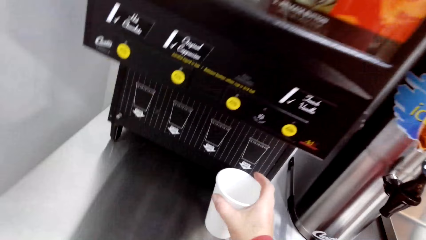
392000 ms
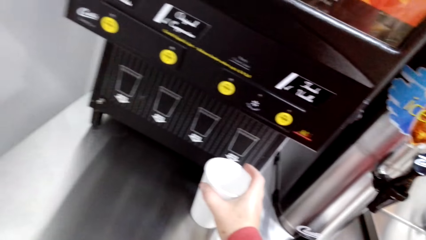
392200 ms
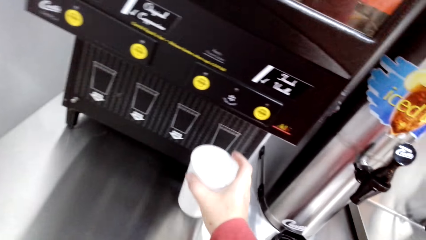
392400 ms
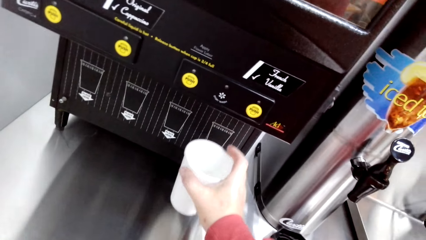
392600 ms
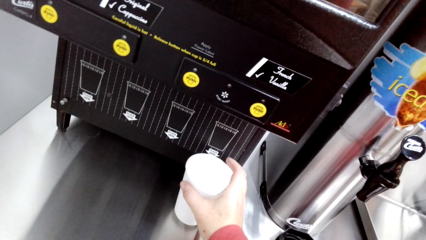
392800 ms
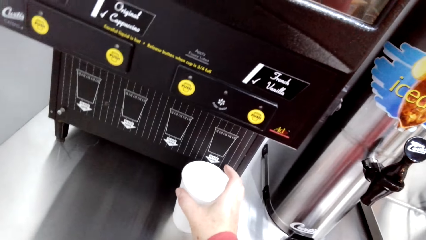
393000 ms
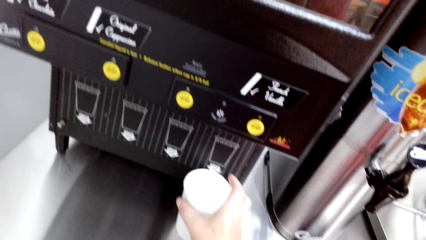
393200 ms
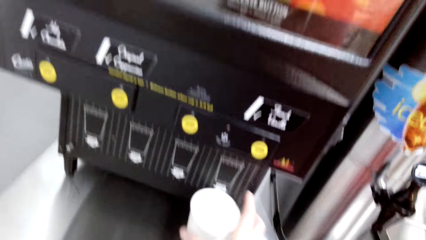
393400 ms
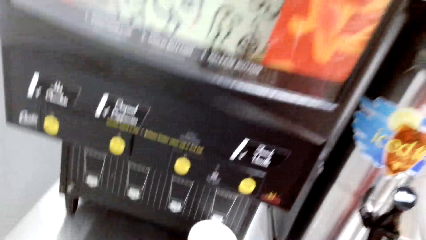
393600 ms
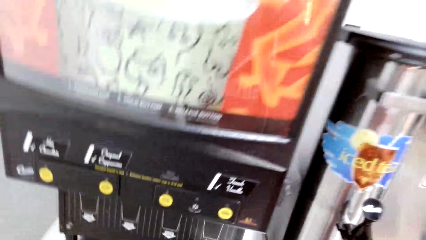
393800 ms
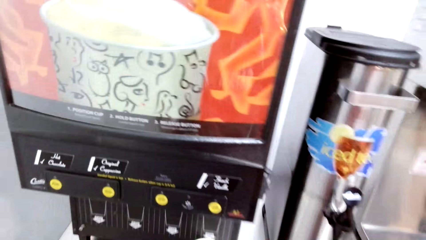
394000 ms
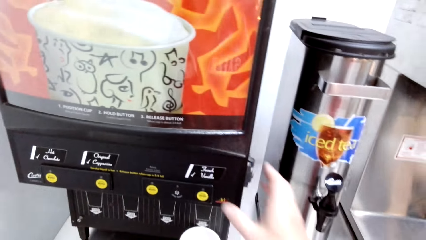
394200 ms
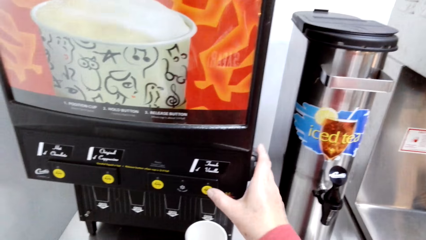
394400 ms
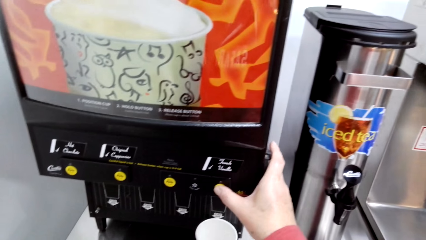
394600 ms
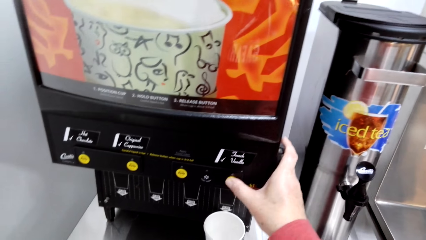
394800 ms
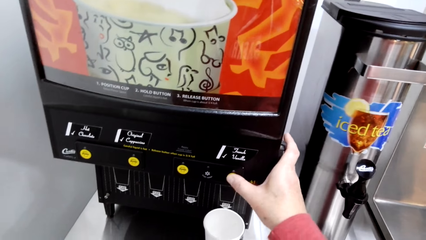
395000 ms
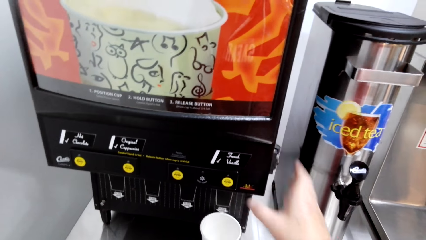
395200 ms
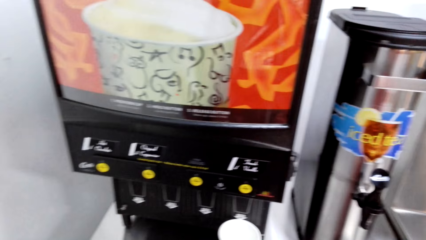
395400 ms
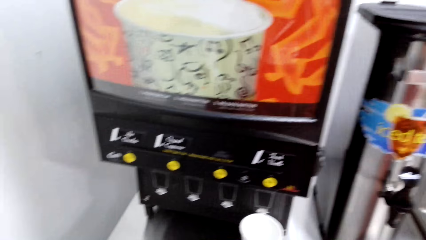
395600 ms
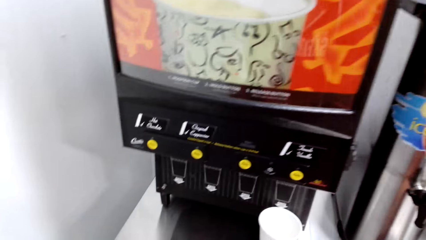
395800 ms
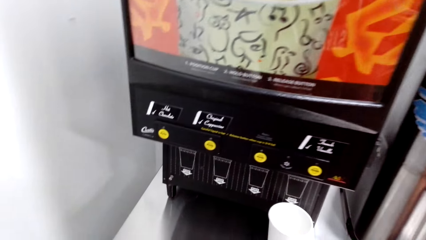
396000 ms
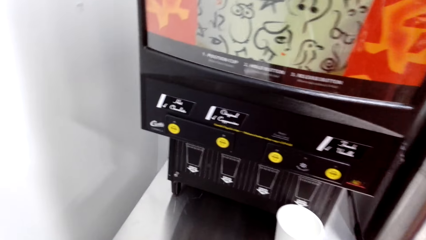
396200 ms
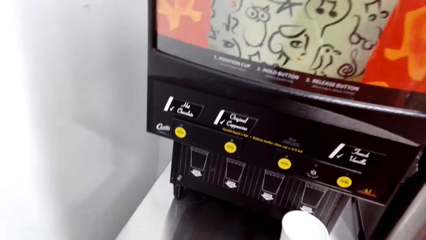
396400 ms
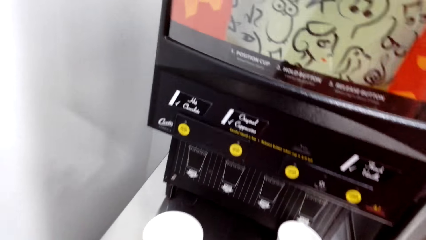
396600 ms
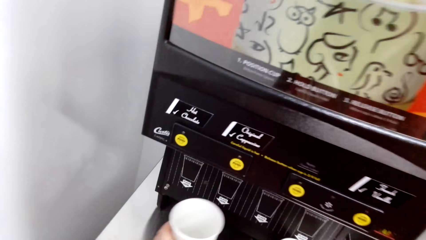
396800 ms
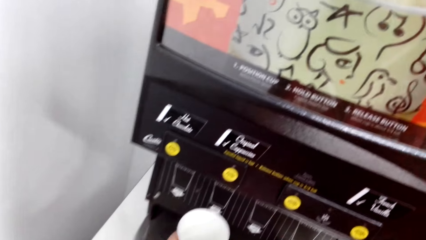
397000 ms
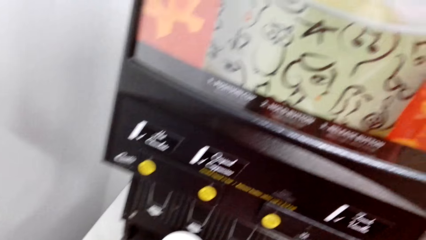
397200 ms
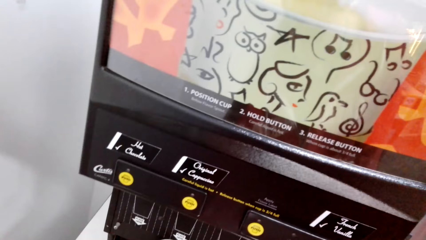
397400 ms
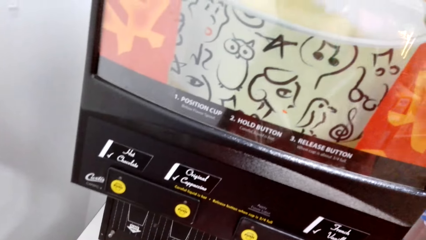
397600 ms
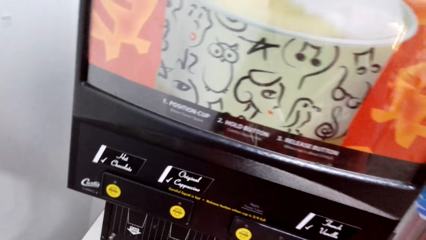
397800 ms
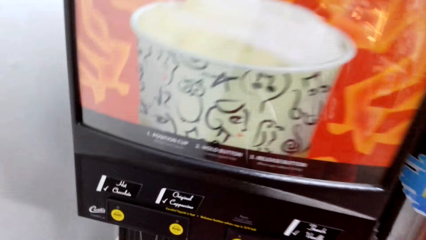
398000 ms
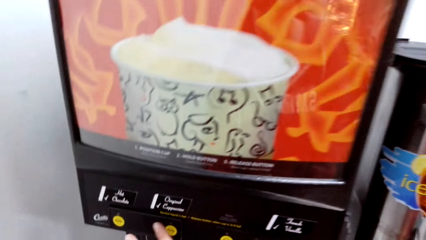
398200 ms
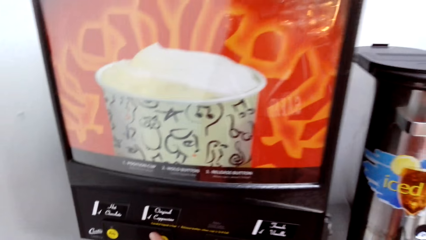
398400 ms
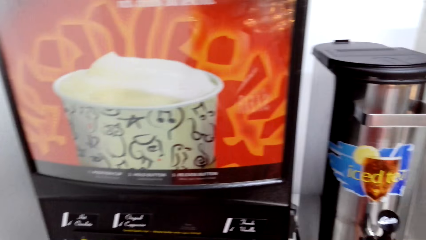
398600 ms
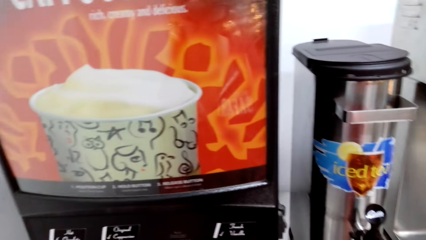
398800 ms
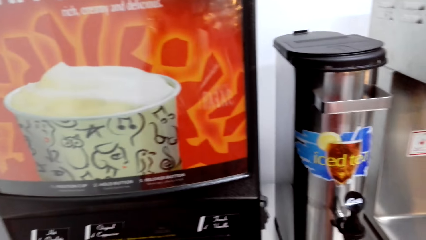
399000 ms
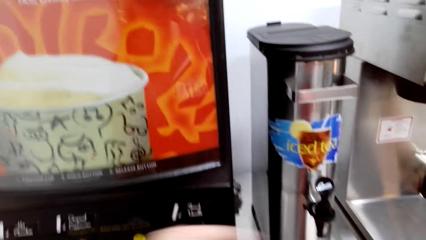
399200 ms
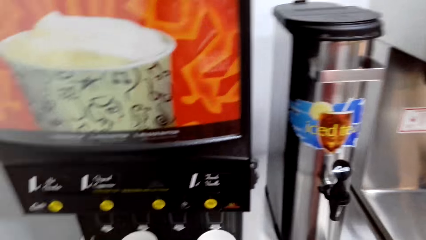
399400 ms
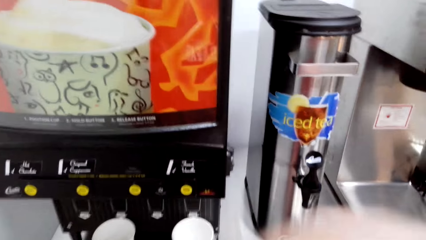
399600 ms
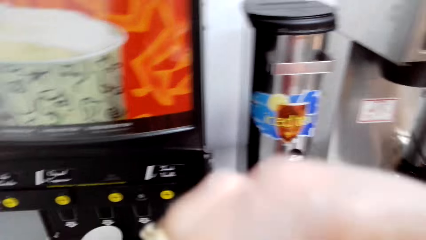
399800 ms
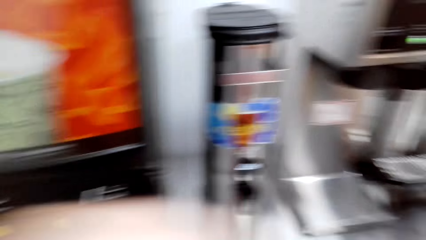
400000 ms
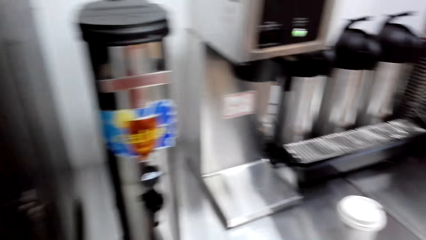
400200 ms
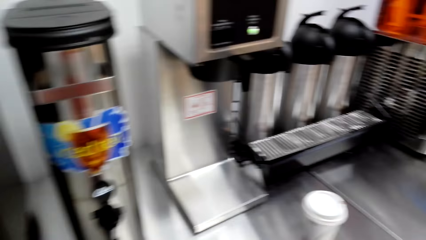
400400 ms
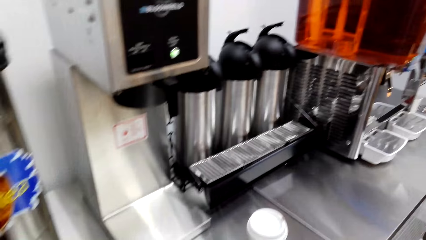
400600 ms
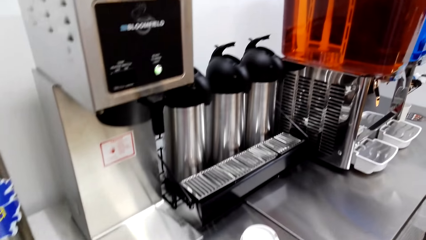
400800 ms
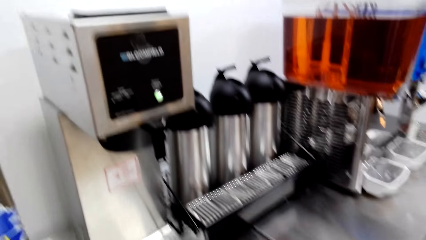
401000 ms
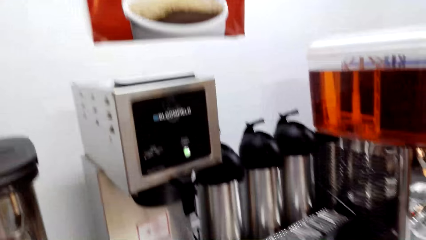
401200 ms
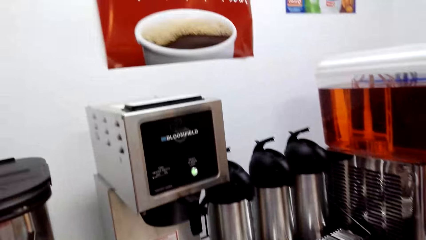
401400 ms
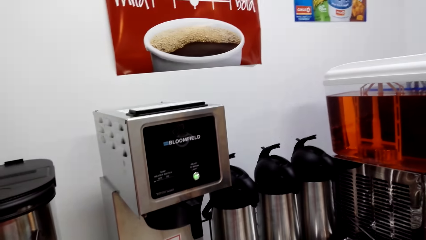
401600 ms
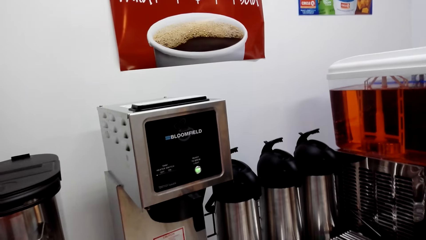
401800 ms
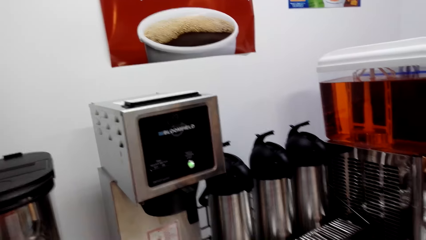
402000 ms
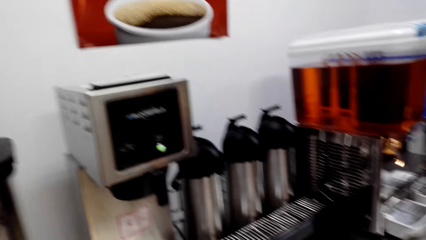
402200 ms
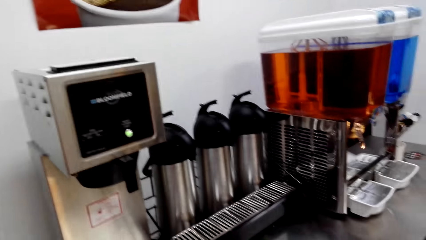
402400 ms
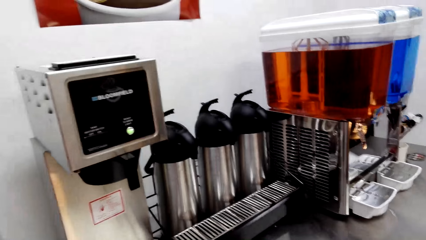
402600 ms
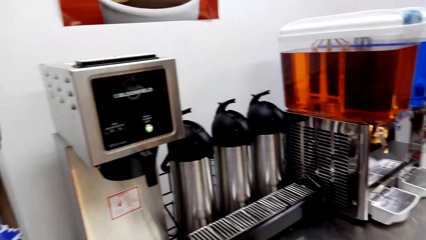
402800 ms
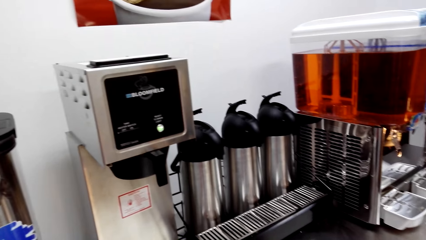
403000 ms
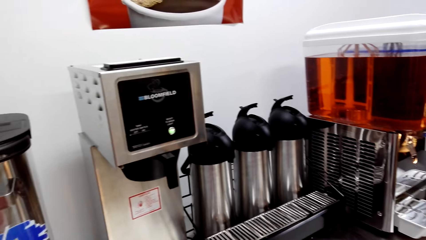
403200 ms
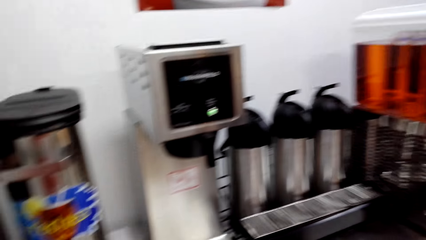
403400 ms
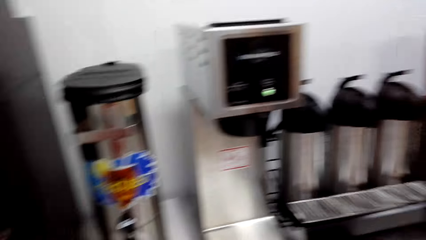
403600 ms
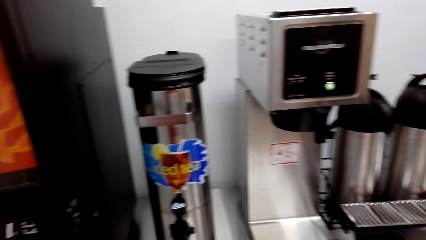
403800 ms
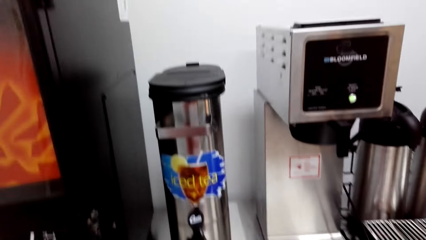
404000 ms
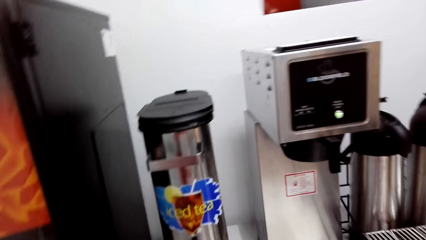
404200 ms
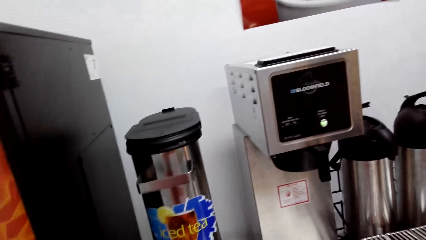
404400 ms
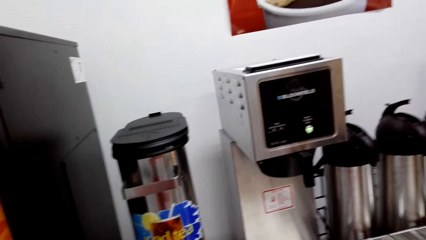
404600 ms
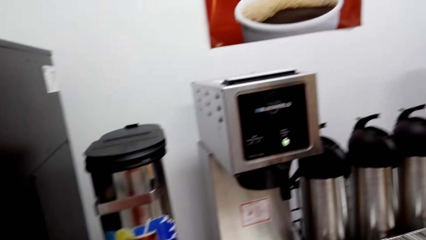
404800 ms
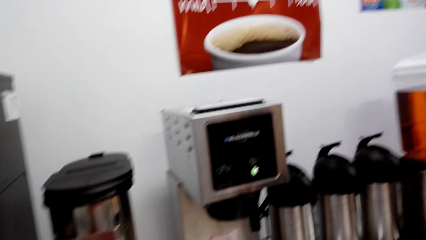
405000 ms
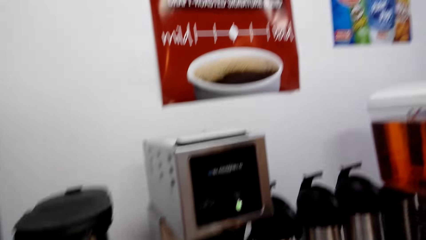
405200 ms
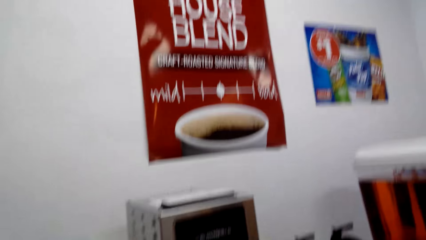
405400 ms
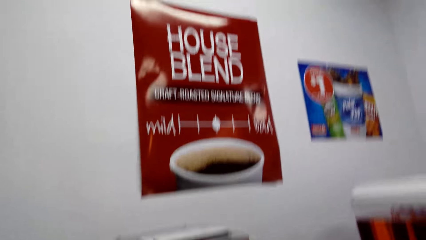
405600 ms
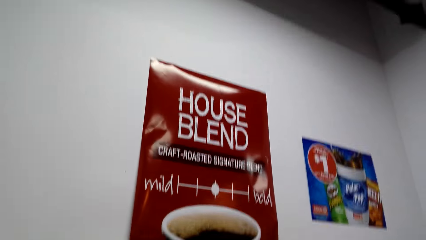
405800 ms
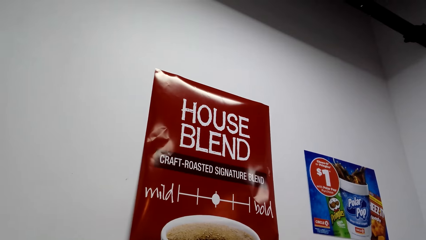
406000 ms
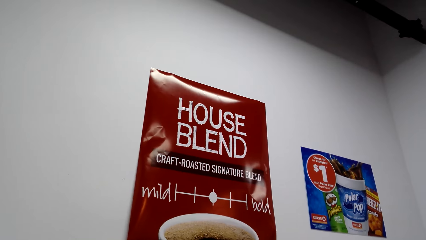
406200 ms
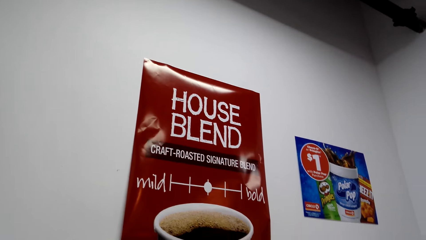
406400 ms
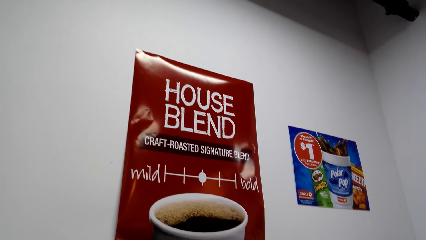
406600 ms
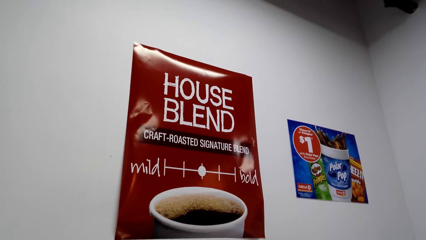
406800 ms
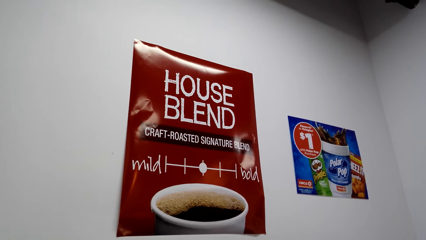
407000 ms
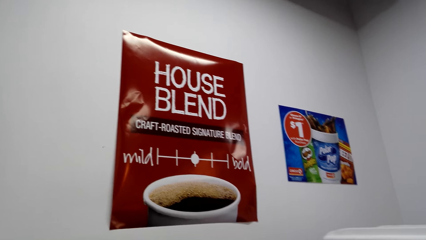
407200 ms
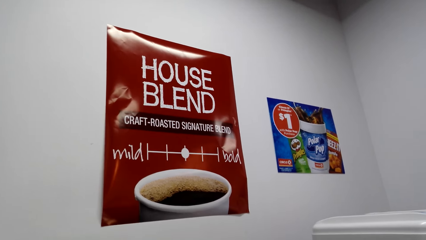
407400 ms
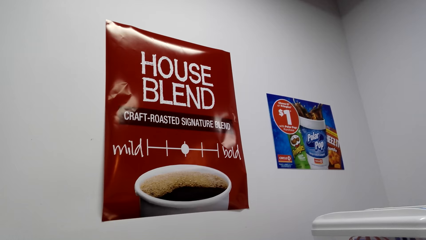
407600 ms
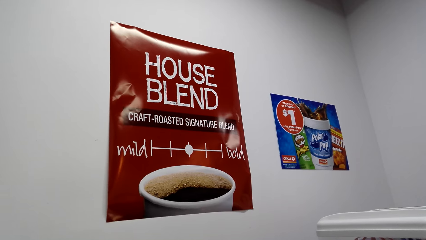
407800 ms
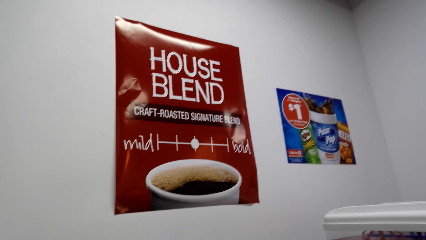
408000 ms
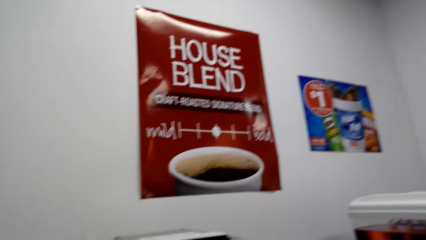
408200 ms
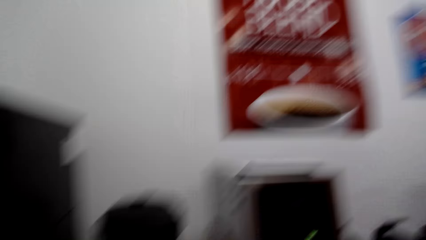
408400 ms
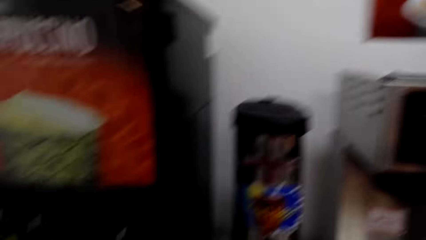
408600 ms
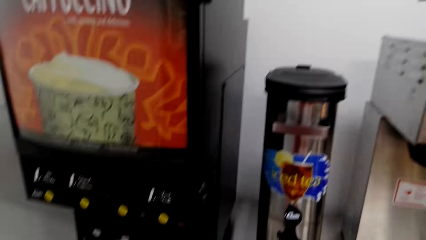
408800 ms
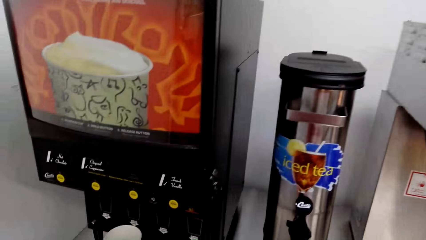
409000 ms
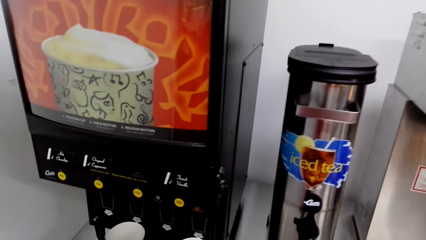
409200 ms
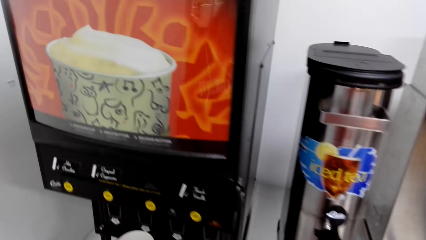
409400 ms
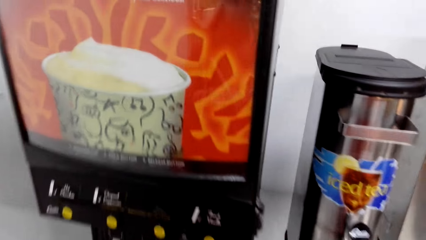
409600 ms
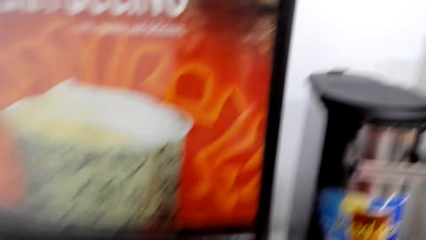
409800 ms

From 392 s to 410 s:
The camera wearer holds a cup under a coffee dispenser. She puts the cup on the table. She turns the machine on. She presses the coffee dispenser. She lets go of the coffee dispenser. She puts the other cup under the coffee dispenser. She turns the machine on. She moves her hand. She moves along the table. She stops at the table.
